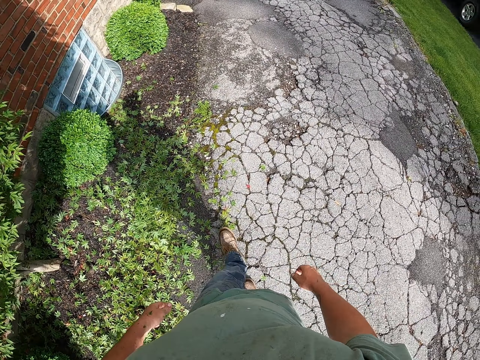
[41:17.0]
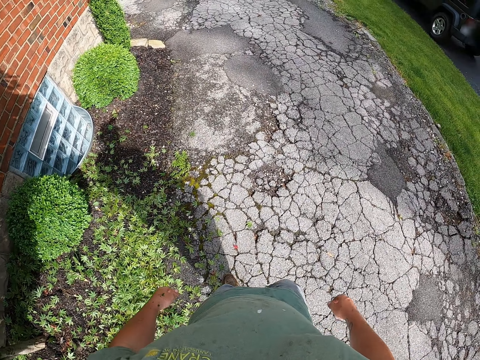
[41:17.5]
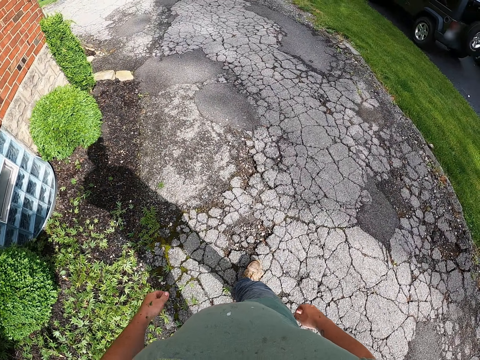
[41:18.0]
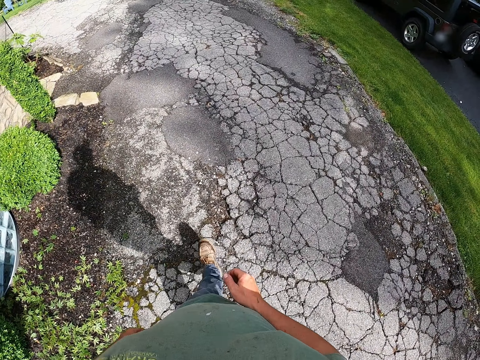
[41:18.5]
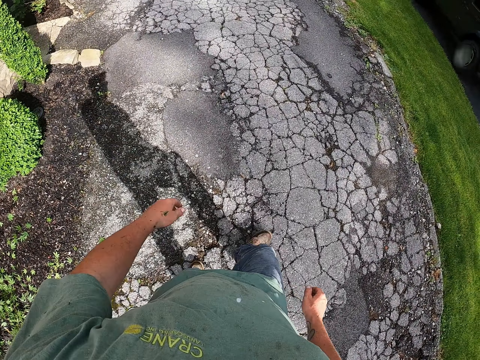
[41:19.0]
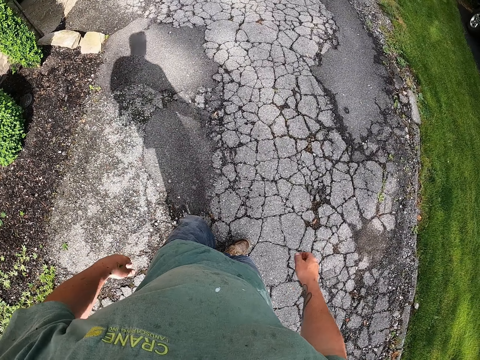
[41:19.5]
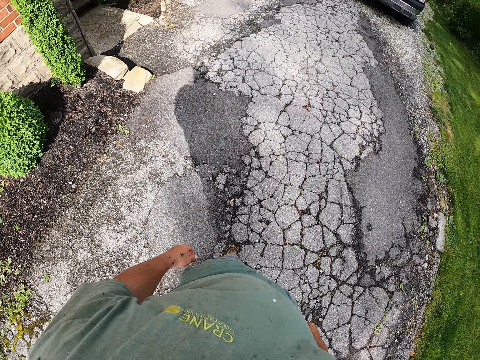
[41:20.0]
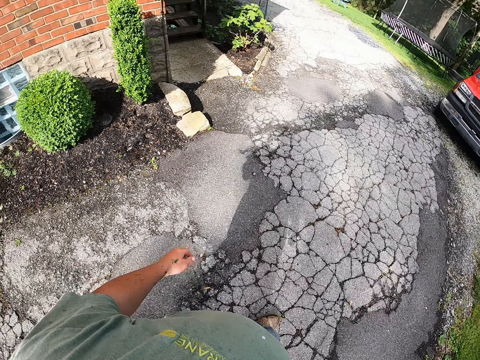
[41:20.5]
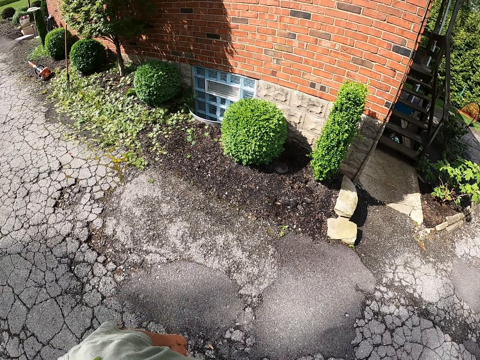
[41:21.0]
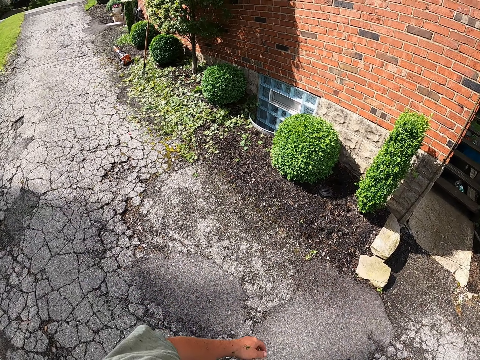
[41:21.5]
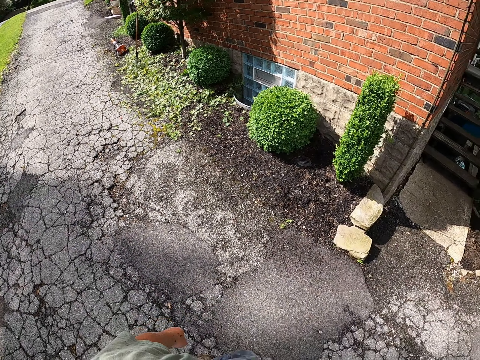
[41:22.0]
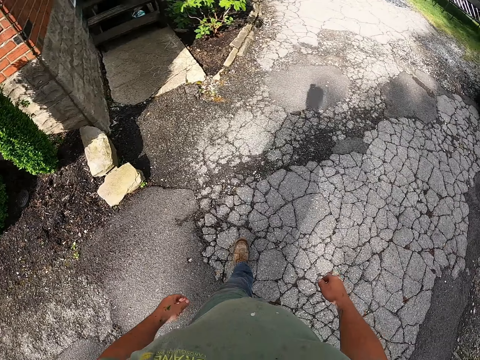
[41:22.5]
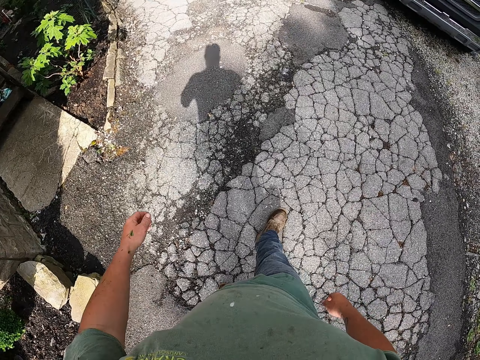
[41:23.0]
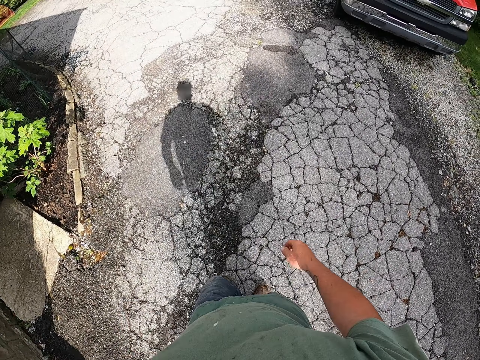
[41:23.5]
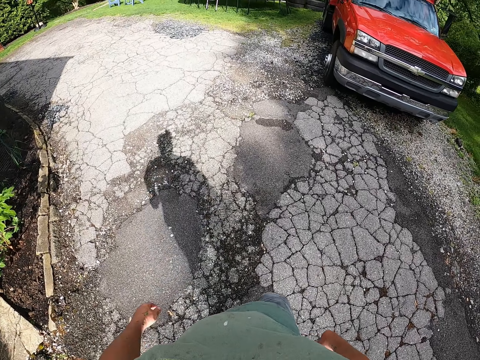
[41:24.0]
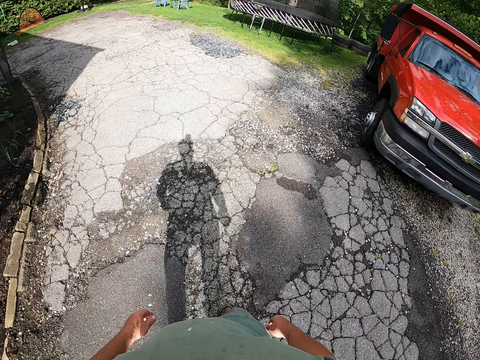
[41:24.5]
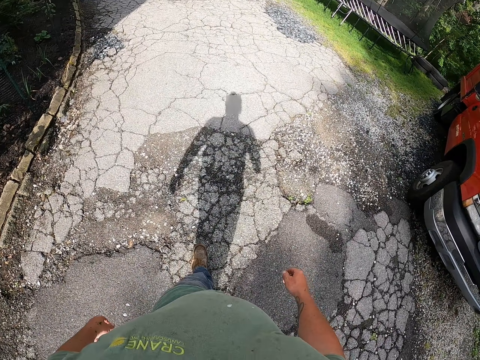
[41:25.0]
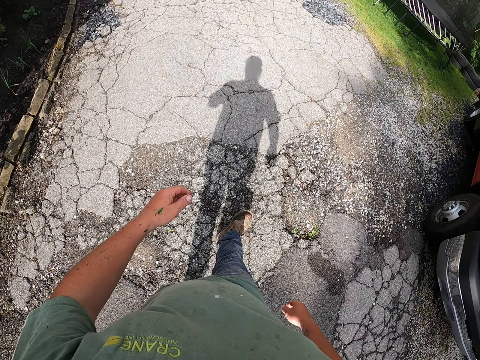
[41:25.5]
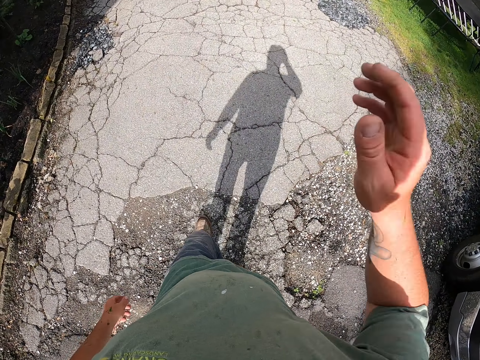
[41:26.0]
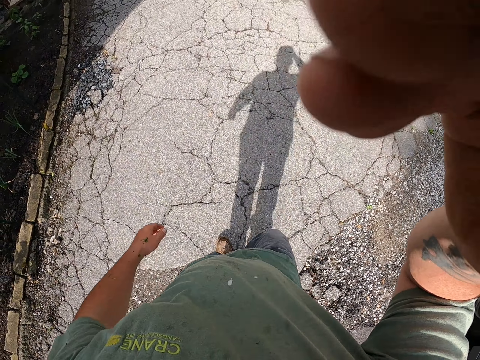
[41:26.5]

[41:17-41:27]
The camera wearer continues walking. They turn left. They turn right. They continue walking.
